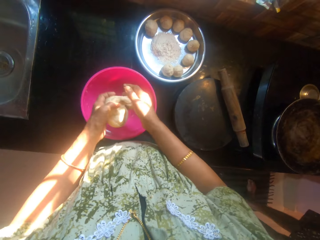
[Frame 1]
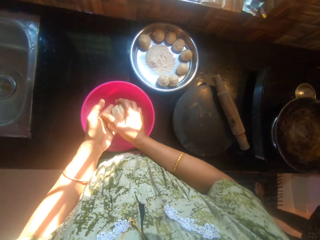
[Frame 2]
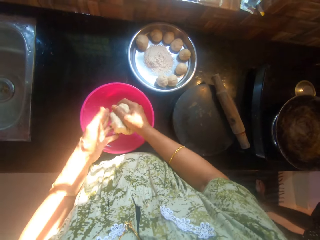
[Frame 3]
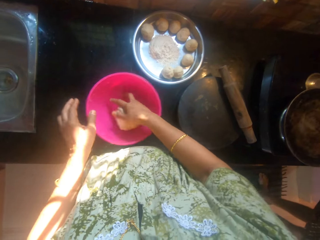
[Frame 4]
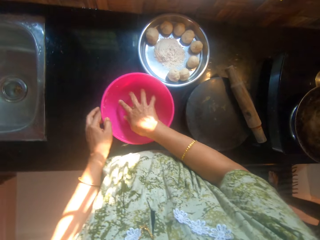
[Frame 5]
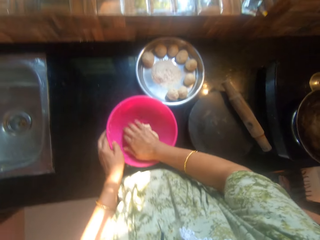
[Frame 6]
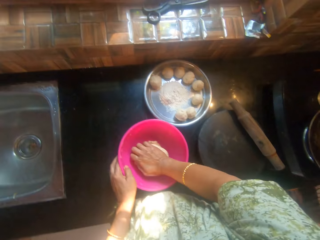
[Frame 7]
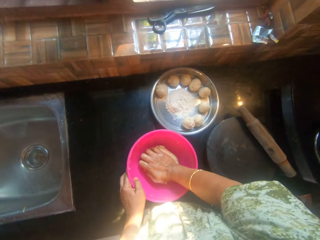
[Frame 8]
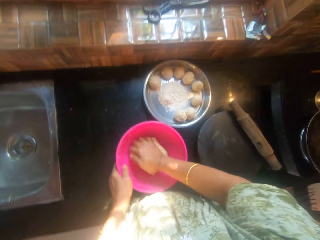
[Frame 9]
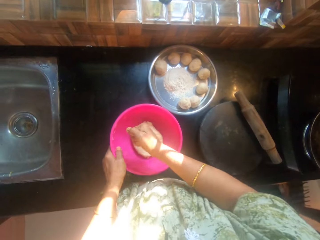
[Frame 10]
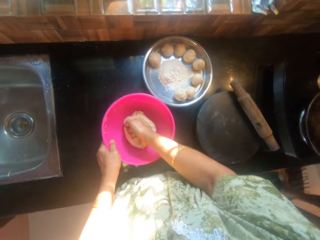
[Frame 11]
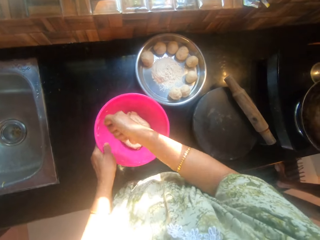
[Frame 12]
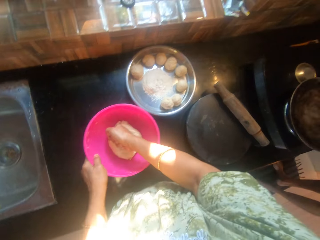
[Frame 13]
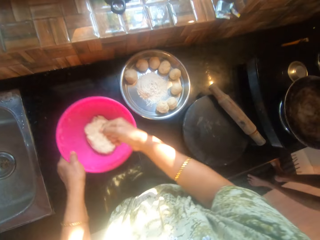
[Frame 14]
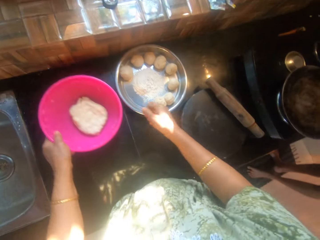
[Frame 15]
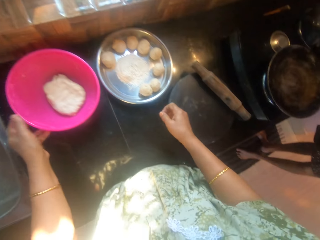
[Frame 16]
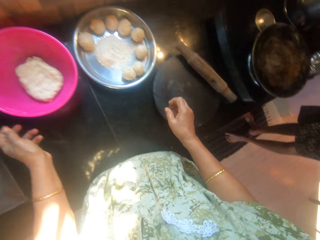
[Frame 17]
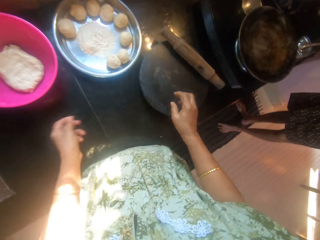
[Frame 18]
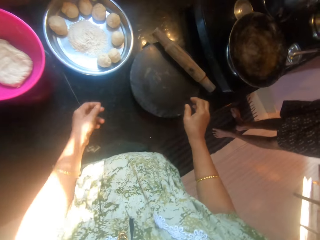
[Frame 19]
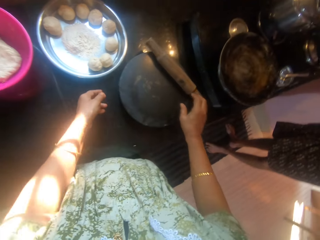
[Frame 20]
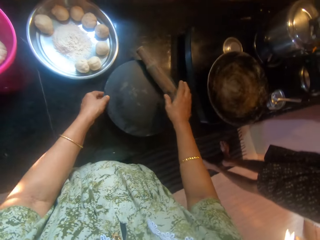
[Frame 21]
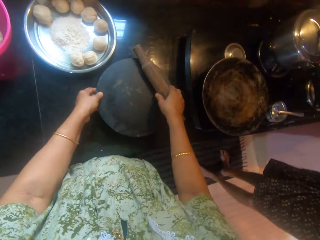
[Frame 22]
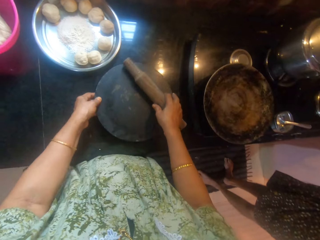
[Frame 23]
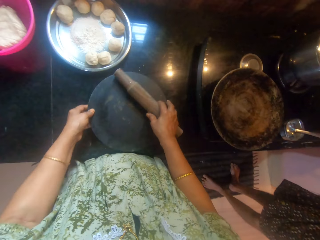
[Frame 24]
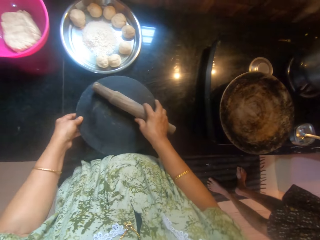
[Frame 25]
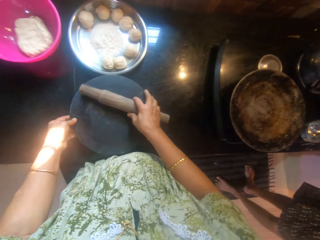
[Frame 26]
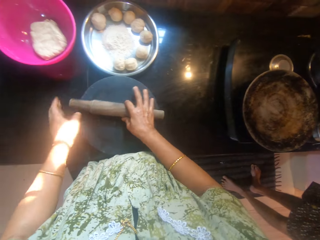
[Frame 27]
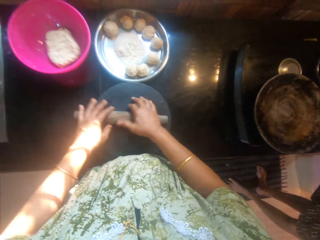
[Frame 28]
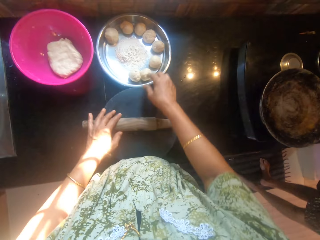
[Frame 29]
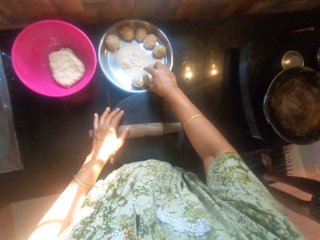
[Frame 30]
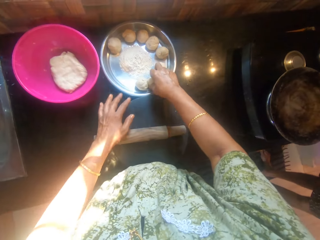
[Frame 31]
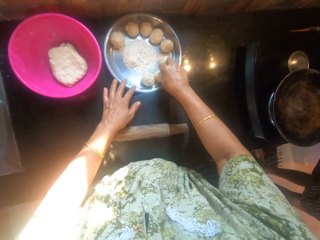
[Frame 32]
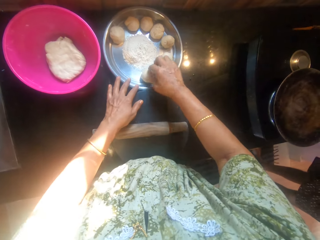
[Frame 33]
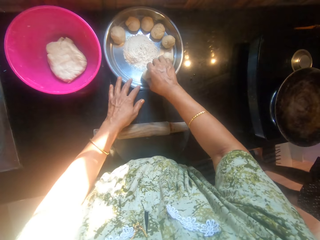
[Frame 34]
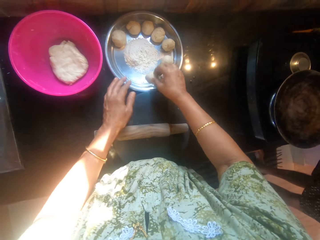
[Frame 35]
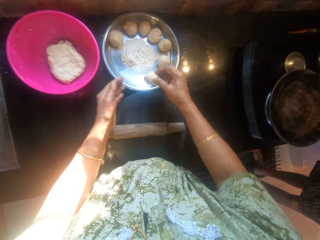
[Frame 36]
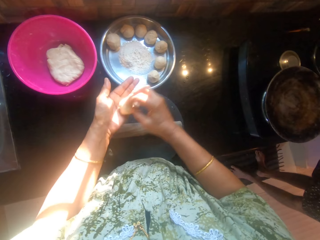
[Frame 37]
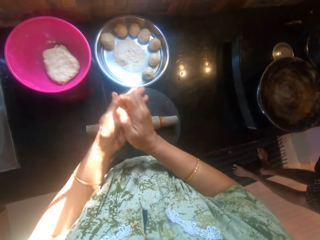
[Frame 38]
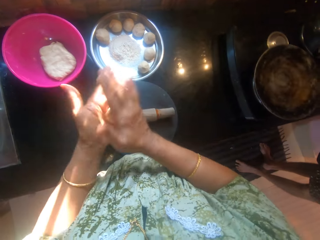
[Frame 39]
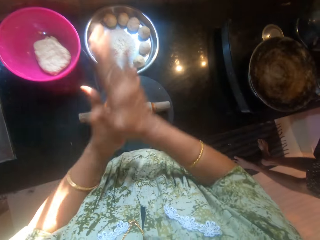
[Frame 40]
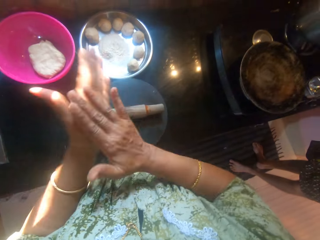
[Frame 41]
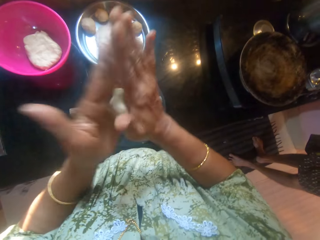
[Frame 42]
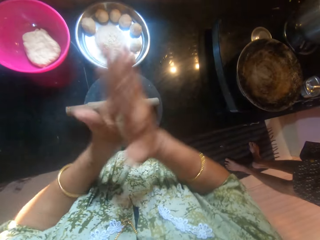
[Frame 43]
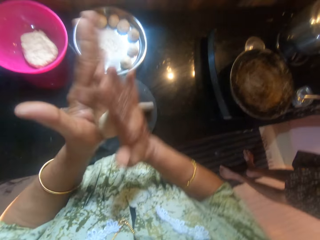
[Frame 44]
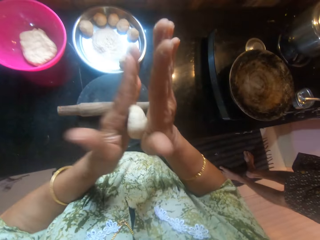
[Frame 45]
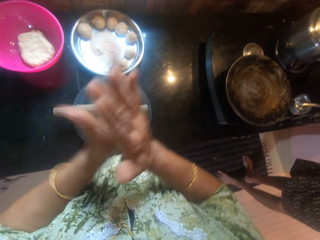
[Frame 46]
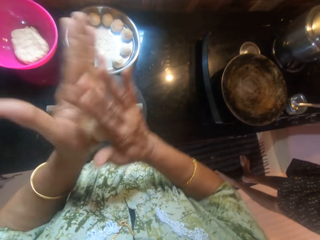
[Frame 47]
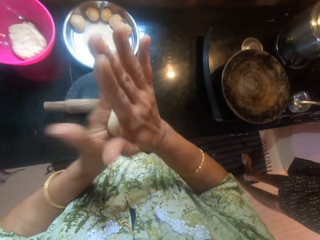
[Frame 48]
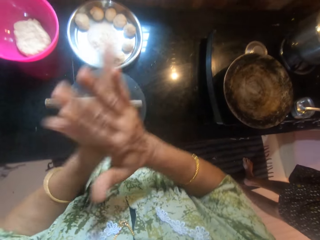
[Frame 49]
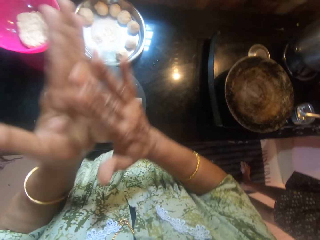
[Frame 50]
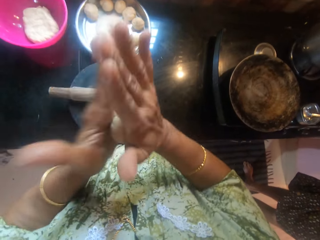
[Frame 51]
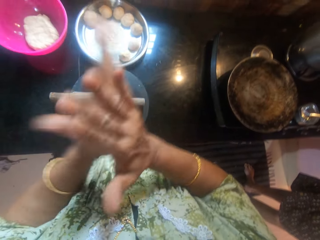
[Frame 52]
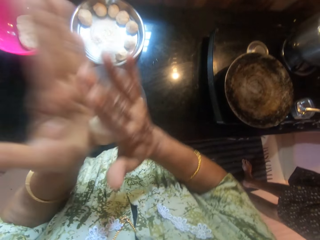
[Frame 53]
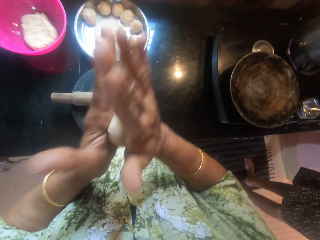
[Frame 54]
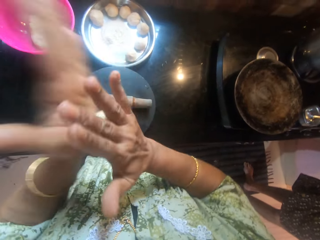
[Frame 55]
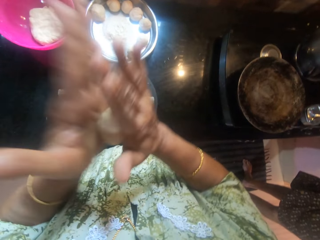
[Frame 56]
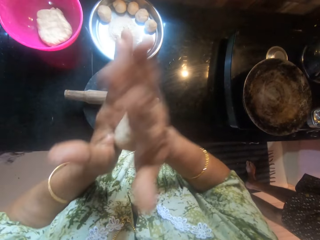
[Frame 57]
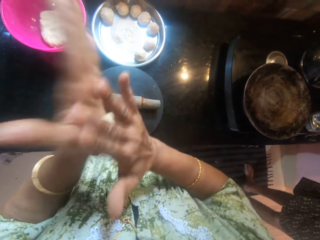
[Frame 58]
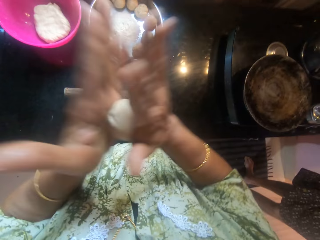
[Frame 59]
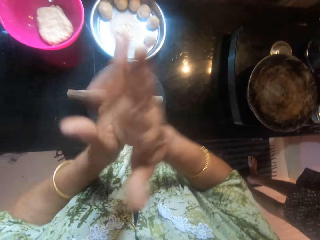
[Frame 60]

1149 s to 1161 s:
The camera wearer places the dough inside the bowl. She kneads the dough with her hands. She adjusts the bowl on the table. She picks the polpat and belan on the table. She adjusts the board and rolling pin on the table. She picks up a dough from the tray. She rolls the kneaded flour and kneads the dough with her hands.

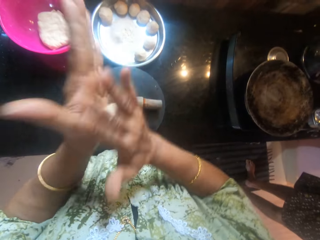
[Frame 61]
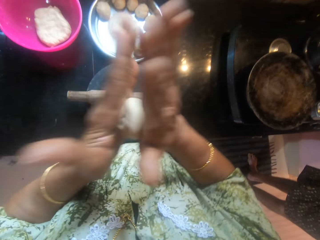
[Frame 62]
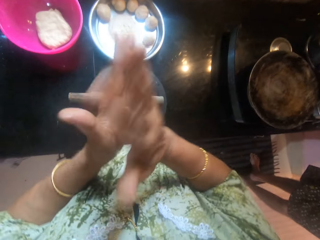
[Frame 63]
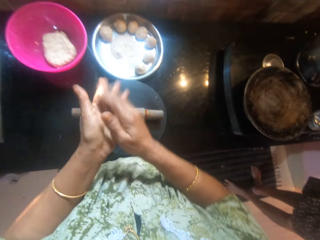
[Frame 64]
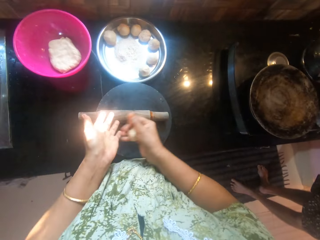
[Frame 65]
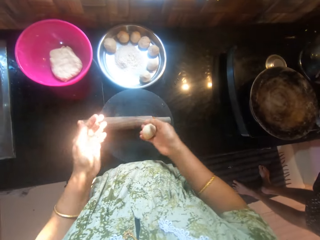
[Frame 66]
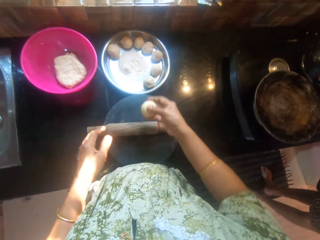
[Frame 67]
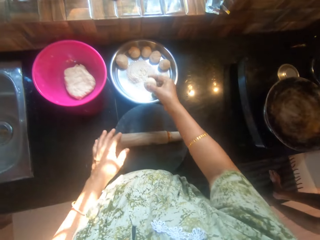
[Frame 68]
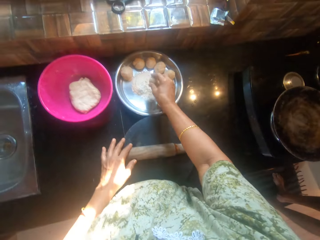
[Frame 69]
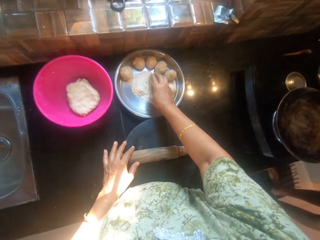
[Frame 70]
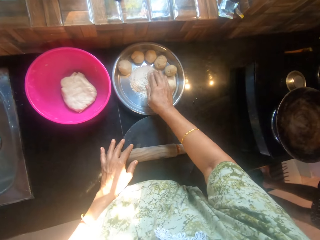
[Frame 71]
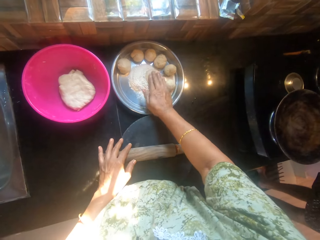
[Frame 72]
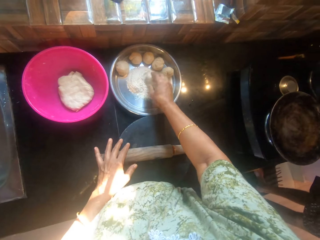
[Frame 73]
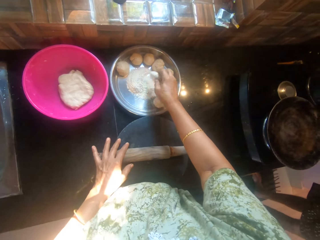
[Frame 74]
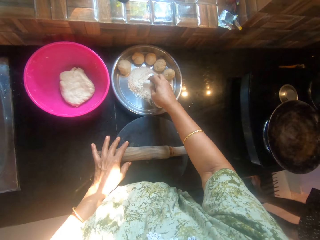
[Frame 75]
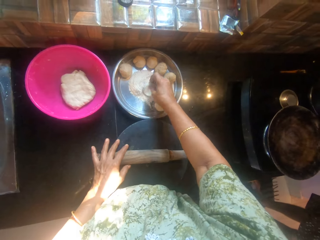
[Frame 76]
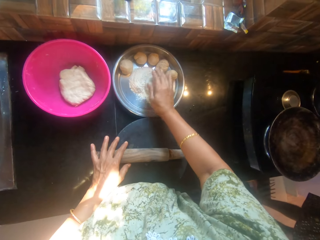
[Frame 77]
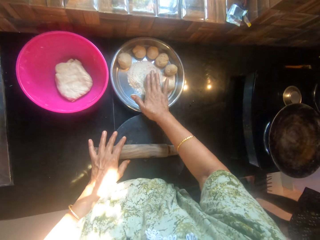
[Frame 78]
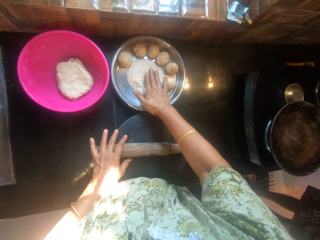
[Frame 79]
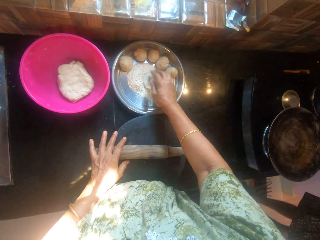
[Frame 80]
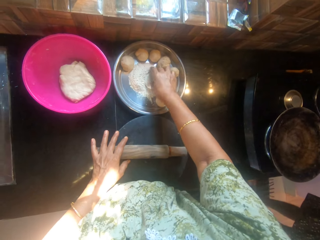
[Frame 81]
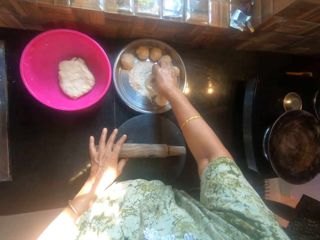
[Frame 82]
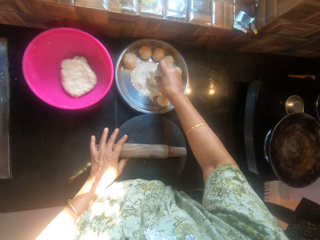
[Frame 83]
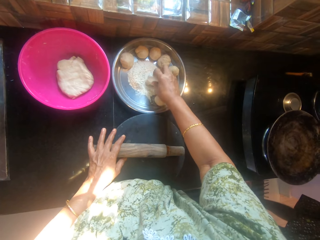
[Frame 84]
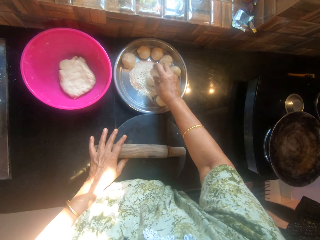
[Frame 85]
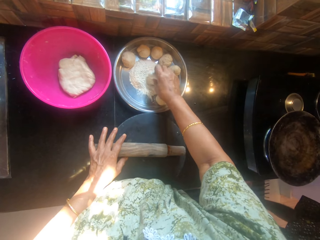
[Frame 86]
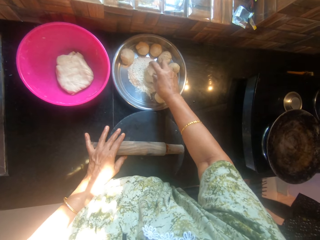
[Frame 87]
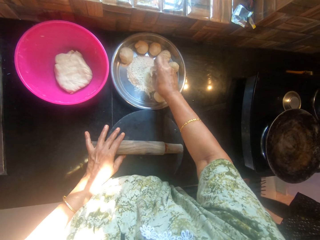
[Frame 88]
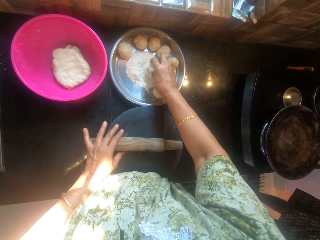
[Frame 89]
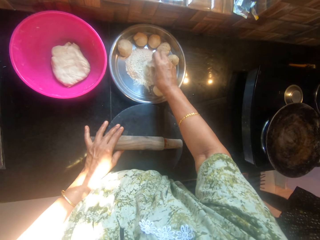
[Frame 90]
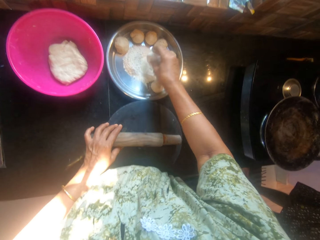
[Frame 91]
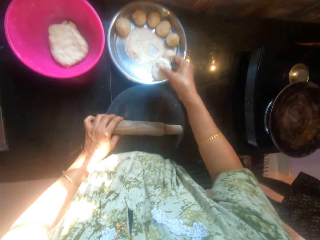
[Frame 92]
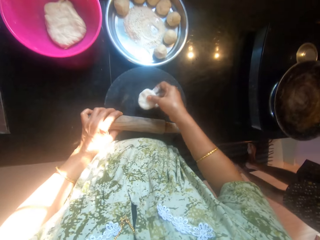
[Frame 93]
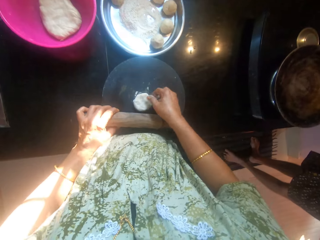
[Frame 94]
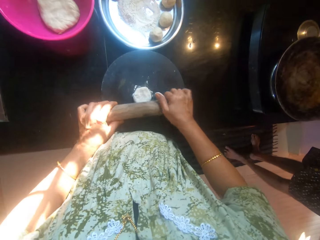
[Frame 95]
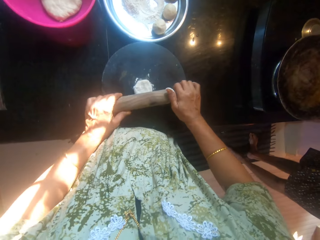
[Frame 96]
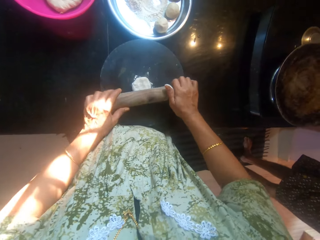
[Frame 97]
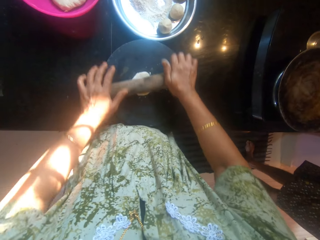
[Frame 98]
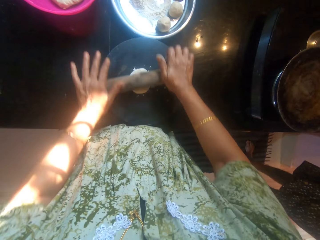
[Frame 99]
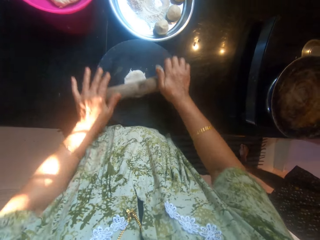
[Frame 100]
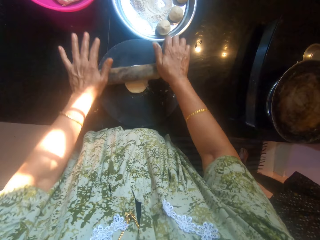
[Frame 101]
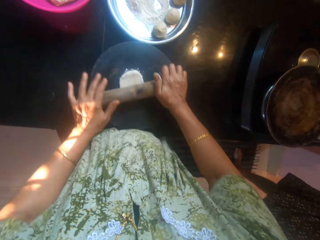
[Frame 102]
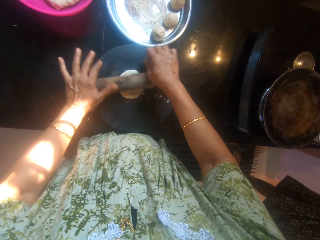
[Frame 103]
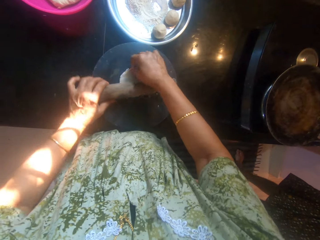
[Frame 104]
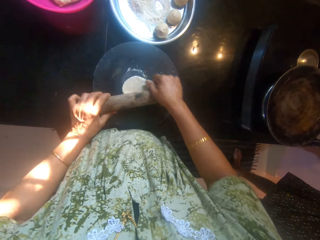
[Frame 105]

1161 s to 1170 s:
The camera wearer dips the kneaded flour in the dry flour. She rolls the dough in flour on the tray. She drops the dough on the board. She rolls the rolled flour with the belan and kneads the dough on the board with a rolling pin.
